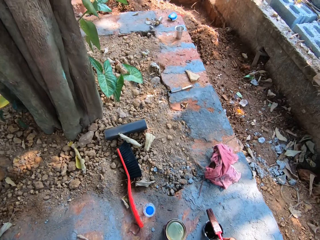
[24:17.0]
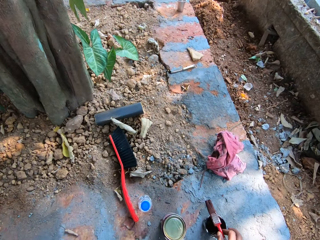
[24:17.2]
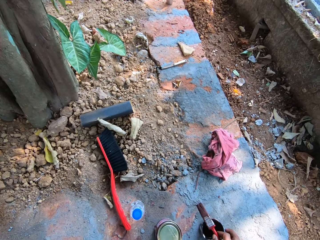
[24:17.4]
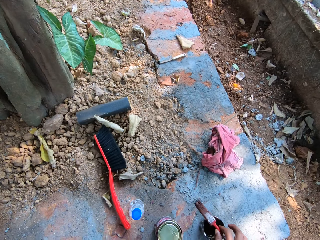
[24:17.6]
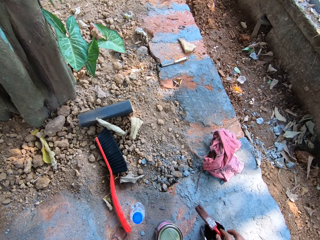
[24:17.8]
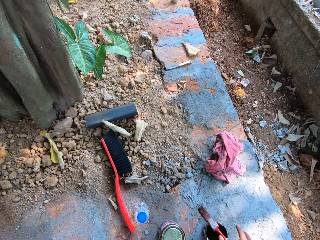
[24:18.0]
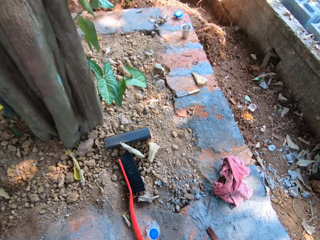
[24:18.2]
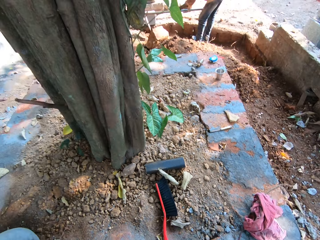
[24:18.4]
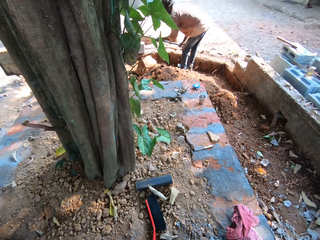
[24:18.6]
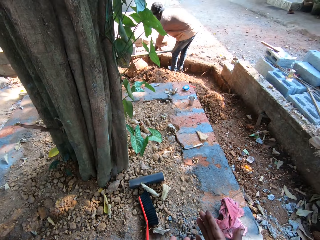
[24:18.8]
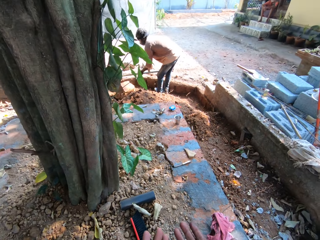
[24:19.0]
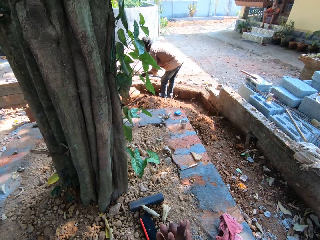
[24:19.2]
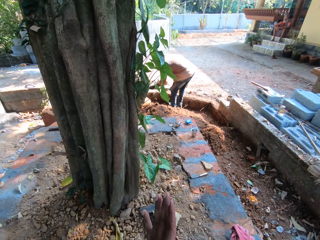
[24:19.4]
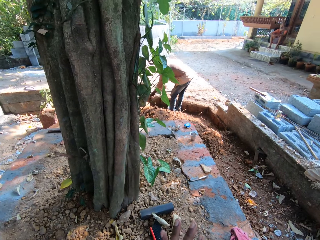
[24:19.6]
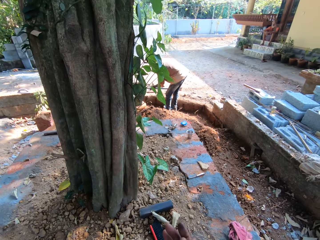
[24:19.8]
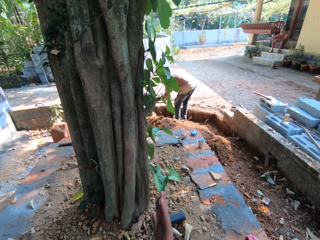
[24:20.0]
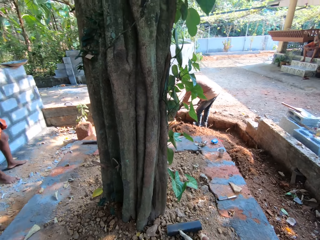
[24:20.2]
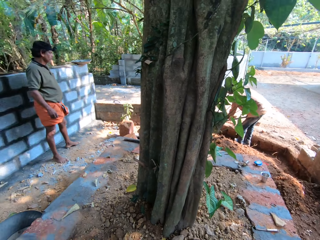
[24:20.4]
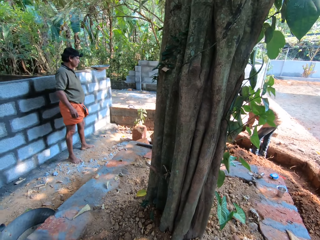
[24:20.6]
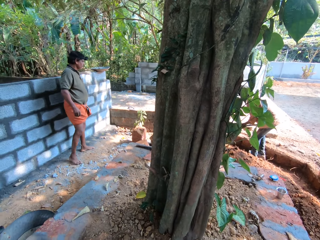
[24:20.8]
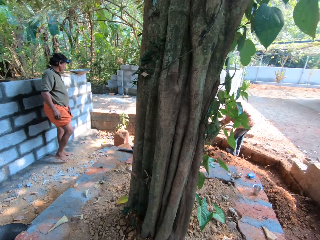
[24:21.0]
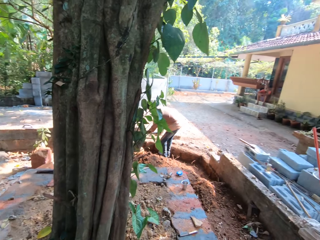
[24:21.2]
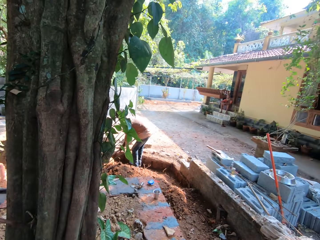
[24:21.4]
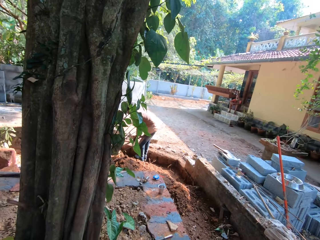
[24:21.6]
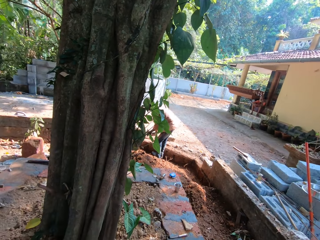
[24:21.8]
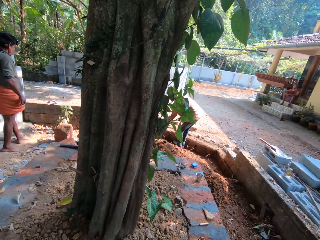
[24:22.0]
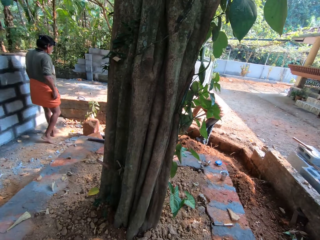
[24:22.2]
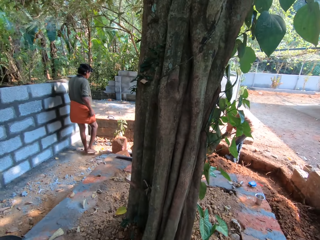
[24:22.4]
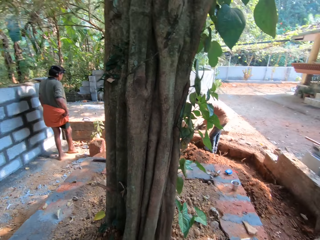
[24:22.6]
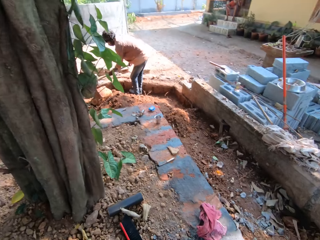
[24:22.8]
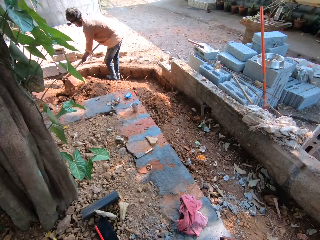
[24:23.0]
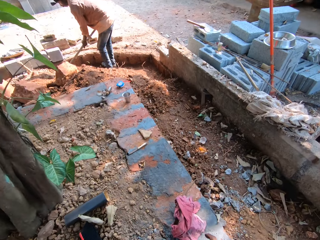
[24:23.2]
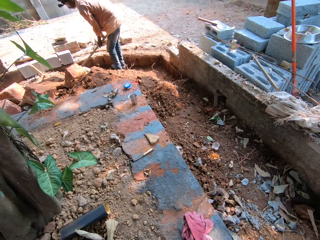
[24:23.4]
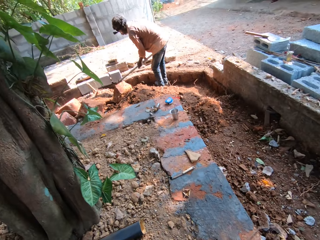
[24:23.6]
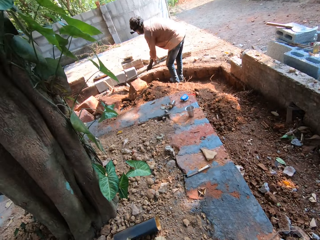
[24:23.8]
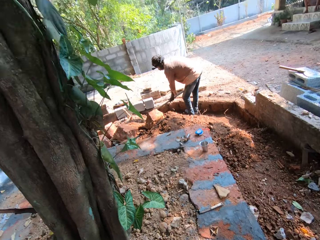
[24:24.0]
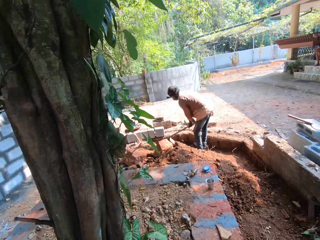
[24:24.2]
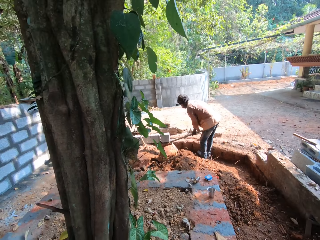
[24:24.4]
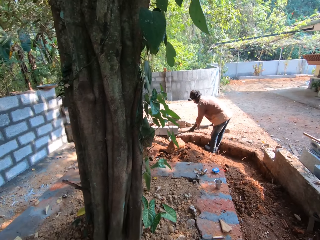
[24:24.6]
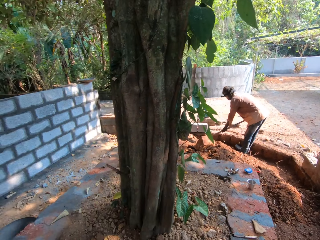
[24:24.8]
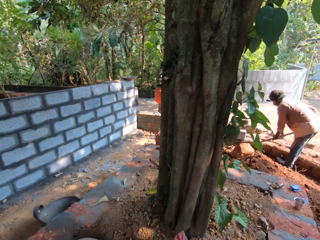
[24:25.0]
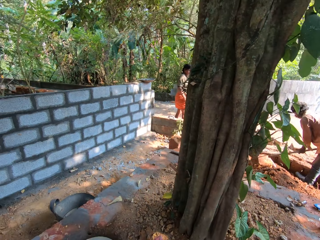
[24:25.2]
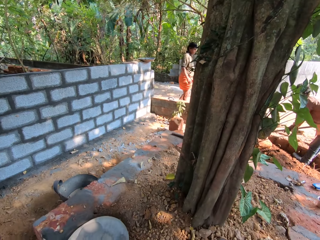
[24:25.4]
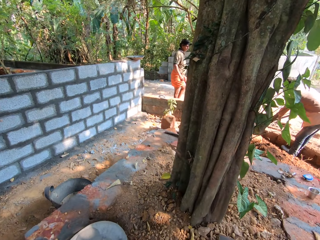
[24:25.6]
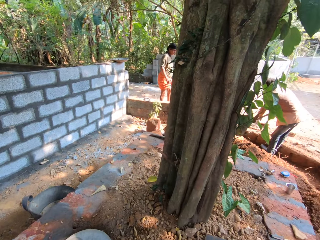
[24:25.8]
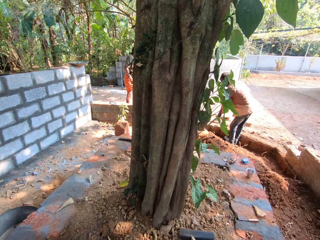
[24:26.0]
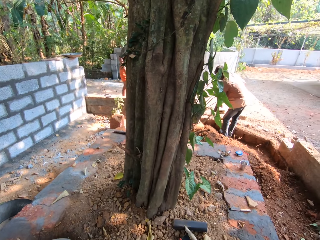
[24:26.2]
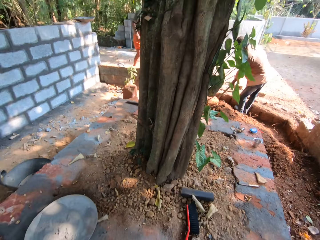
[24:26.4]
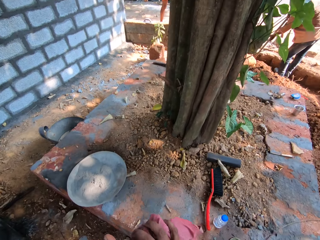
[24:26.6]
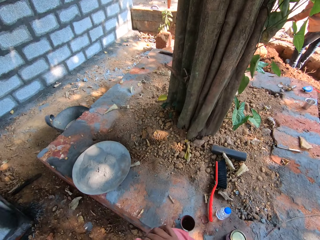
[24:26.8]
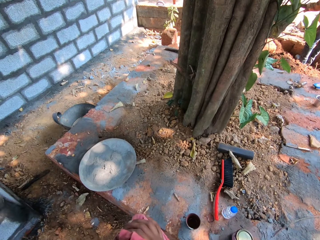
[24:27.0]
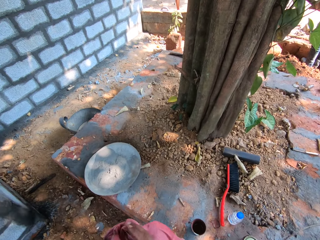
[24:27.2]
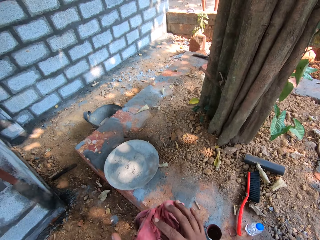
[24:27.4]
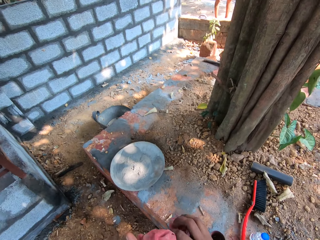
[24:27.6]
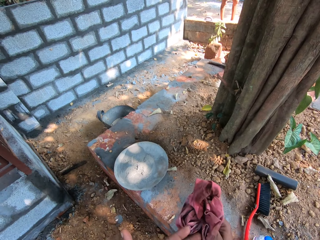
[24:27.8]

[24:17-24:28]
The camera wearer places the paintbrush in his right hand on a cup on the floor. The man digs the ground with the hoe in his hands. The camera wearer rubs his hands together. He looks around. He picks up a cloth from the floor with his right hand. He cleans his hands with the cloth.

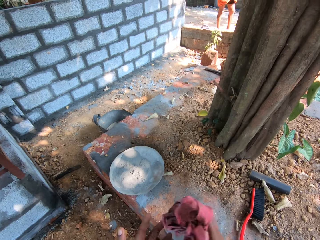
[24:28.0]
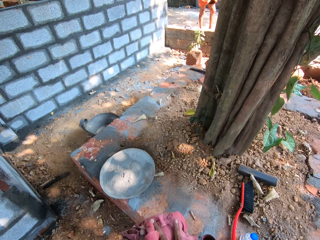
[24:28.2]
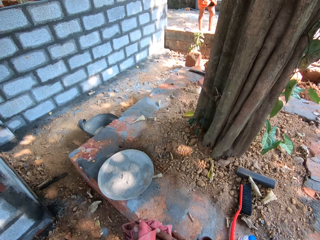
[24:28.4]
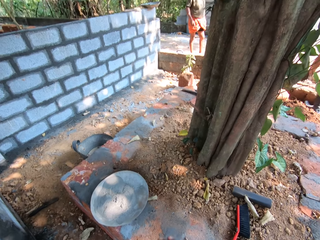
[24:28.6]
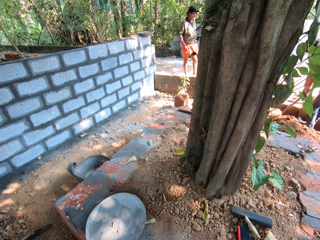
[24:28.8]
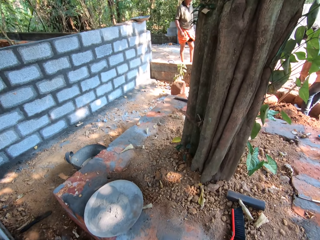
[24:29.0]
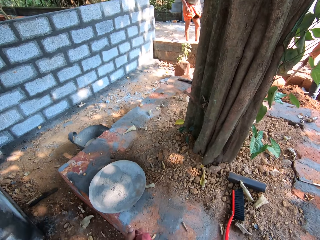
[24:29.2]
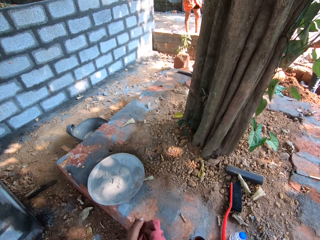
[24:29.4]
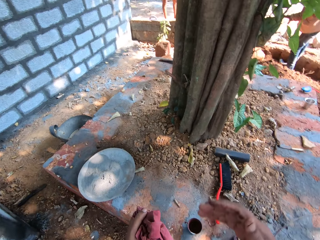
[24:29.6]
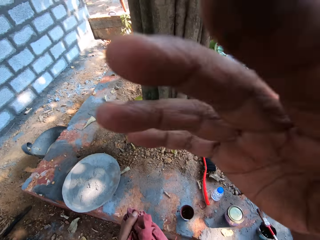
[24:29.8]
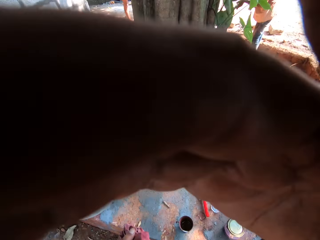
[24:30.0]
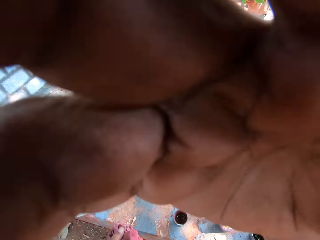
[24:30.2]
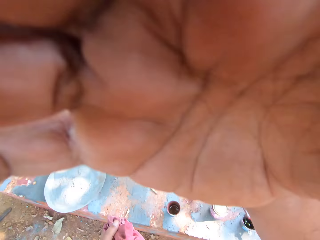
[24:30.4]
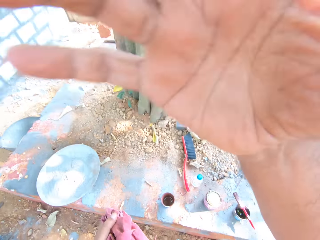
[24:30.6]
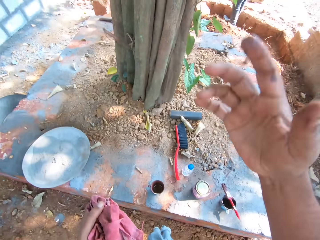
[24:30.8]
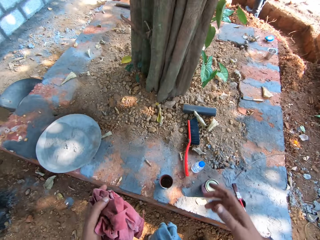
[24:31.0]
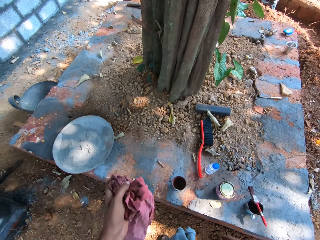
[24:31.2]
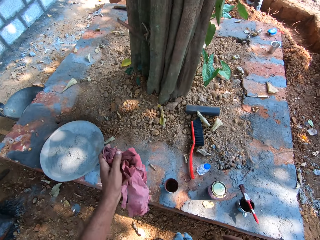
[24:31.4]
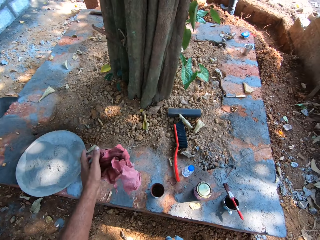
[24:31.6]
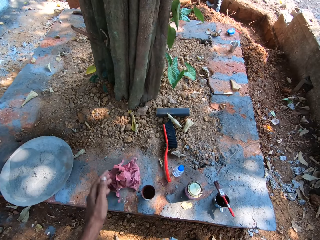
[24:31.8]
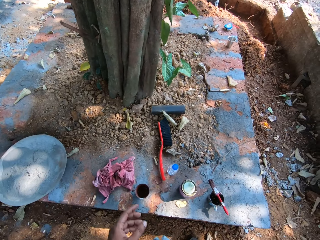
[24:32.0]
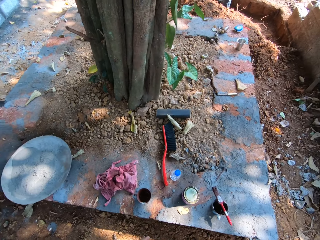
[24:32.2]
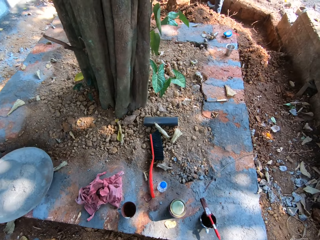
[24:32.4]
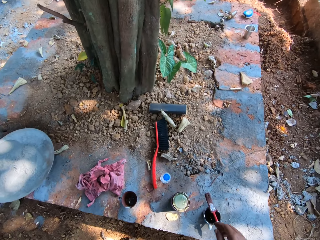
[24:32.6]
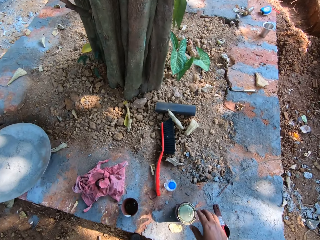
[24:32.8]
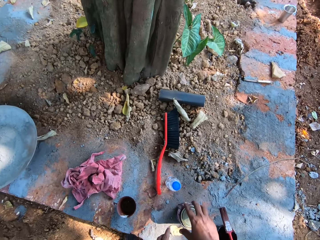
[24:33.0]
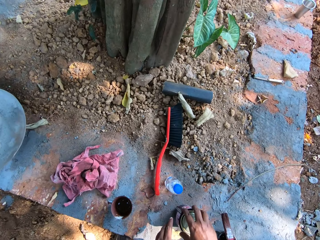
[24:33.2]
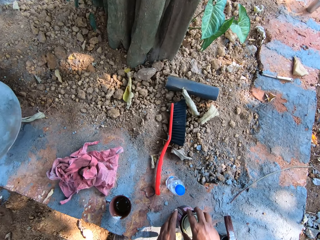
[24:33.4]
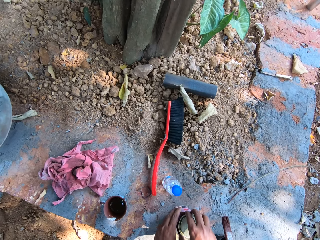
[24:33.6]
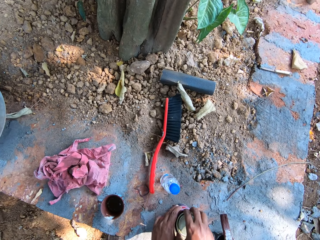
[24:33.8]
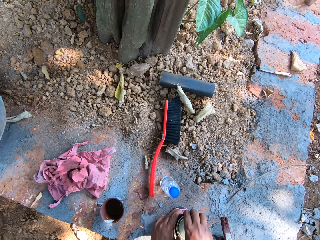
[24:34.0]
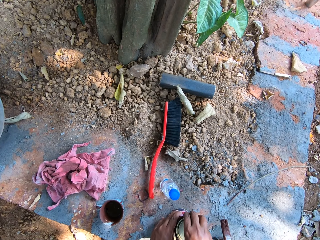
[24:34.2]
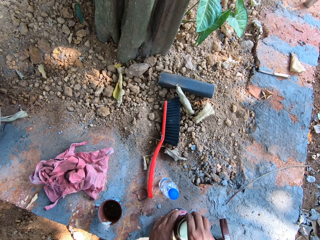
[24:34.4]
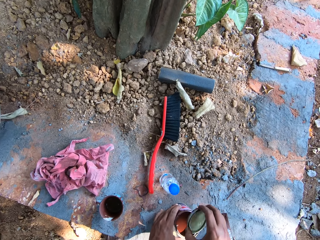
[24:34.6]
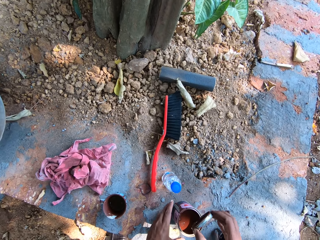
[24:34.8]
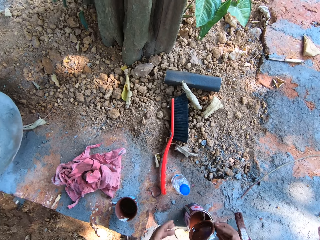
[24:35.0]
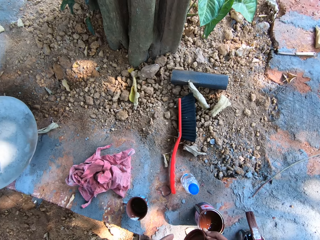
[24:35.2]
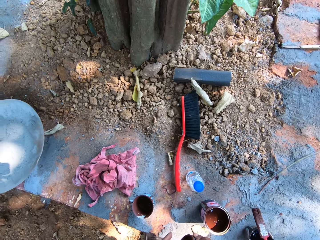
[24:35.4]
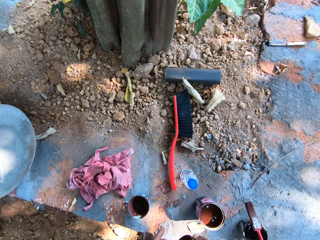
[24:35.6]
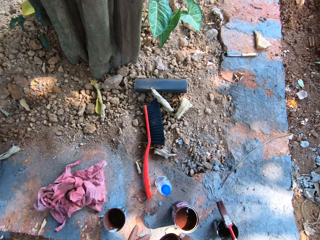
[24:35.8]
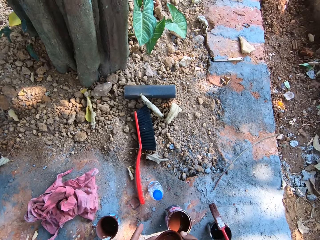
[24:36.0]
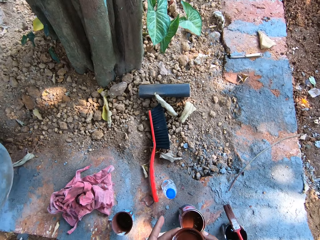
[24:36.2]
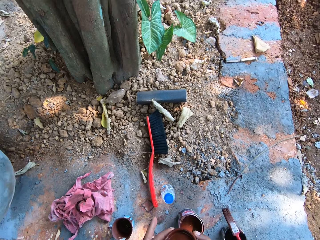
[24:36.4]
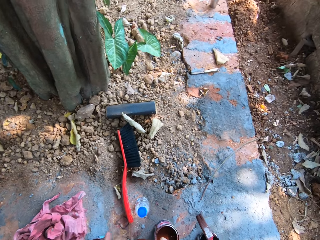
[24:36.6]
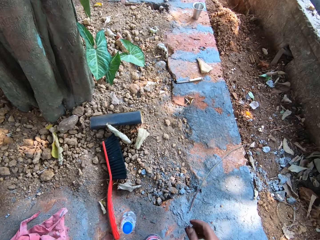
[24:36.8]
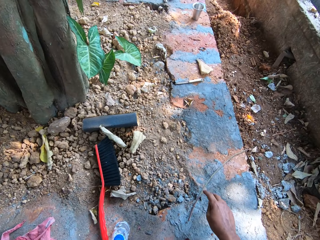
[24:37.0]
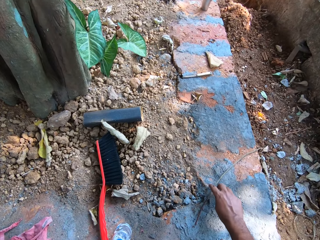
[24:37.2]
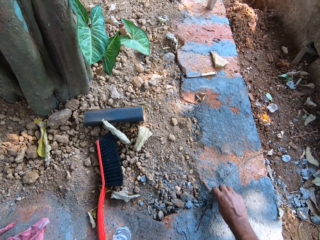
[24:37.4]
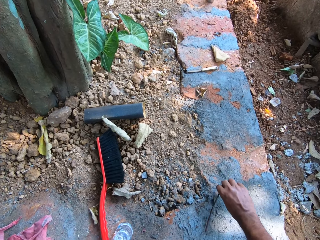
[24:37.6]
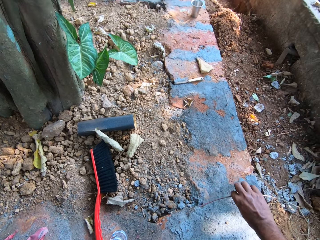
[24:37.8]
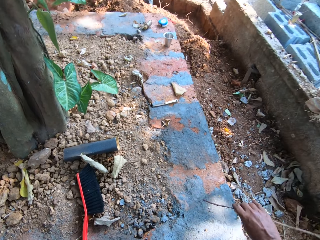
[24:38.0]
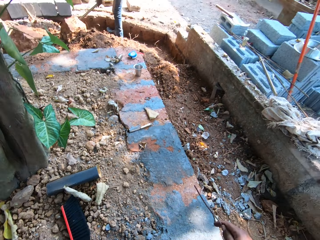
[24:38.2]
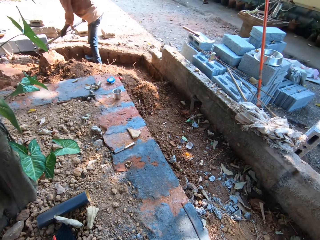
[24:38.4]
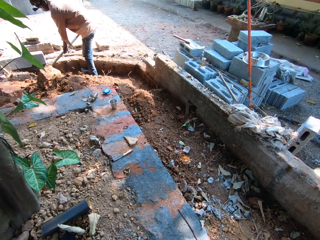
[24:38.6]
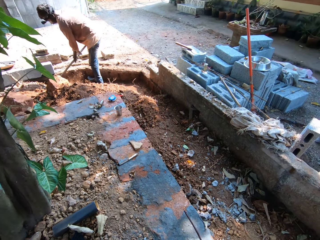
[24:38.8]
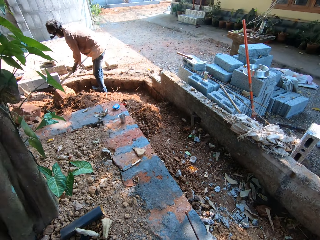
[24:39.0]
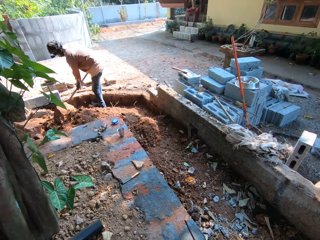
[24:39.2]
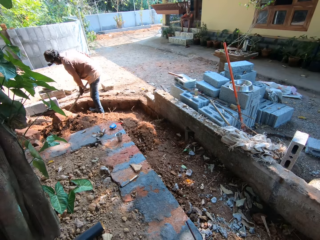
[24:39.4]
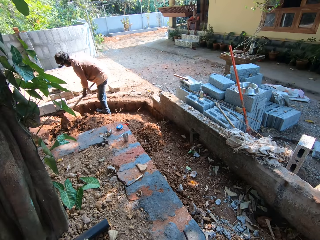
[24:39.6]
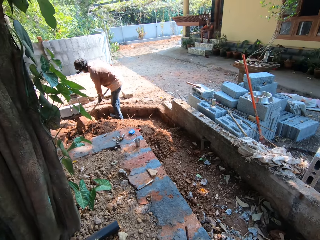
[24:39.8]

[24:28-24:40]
The camera wearer wipes the hands. He adjusts a camera on his head with his right hand. He drops the cloth in his left hand on the floor. He holds a can of paint on the floor with his hands. He opens the lid of the can of paint with his right hand. He passes the lid of the can of paint in his right hand to his left hand. He picks up a twig from the floor with his right hand.
